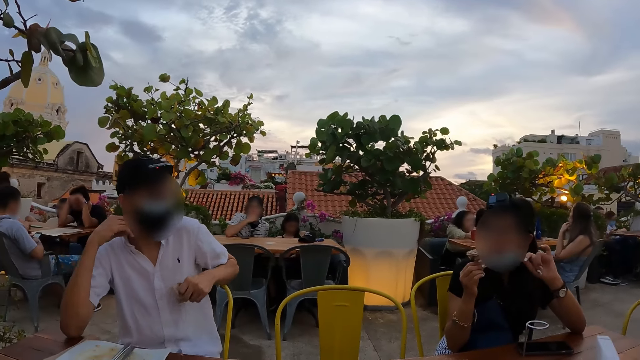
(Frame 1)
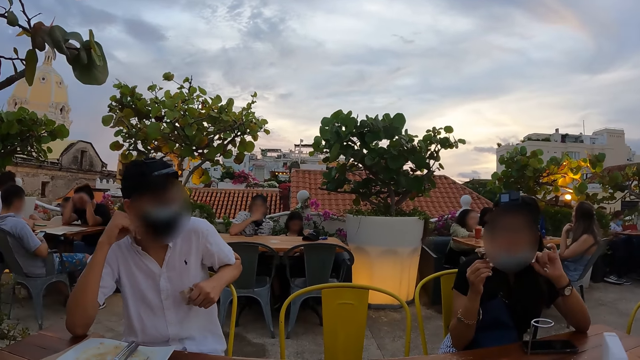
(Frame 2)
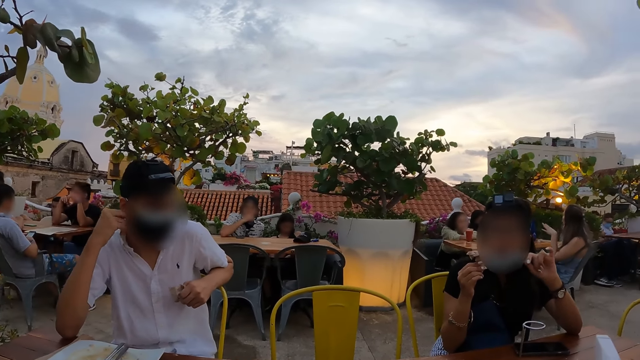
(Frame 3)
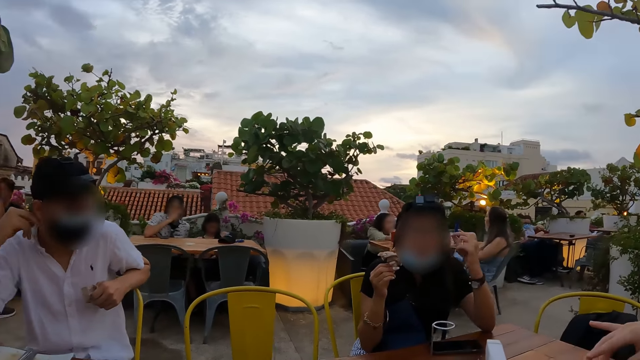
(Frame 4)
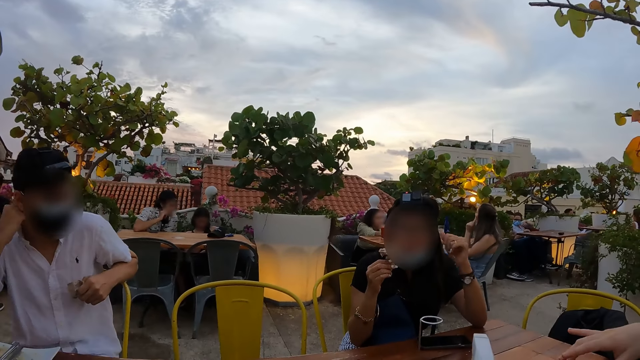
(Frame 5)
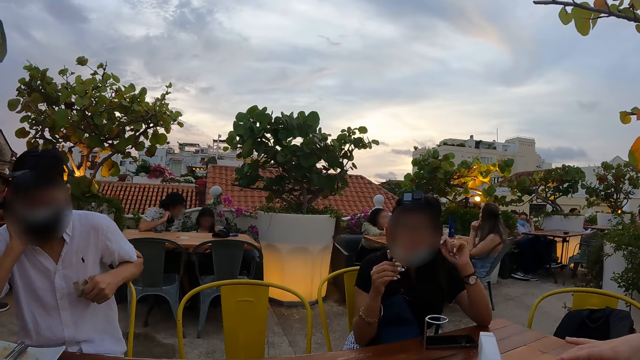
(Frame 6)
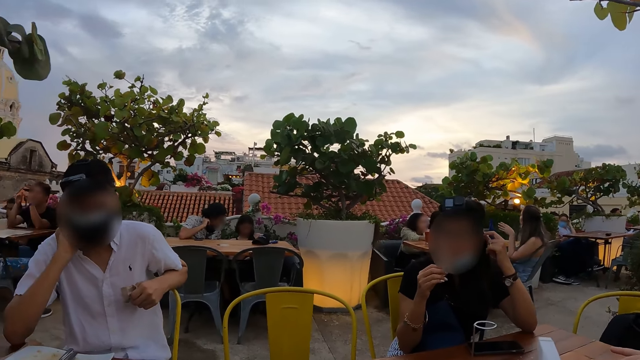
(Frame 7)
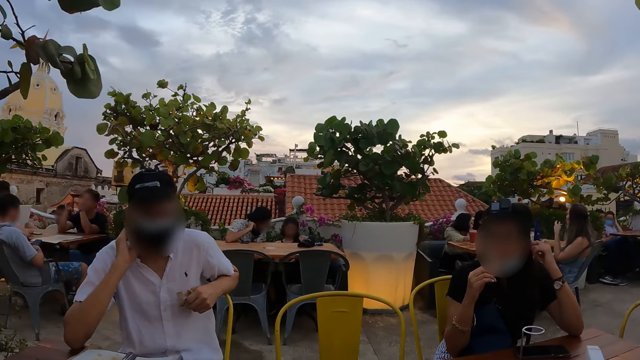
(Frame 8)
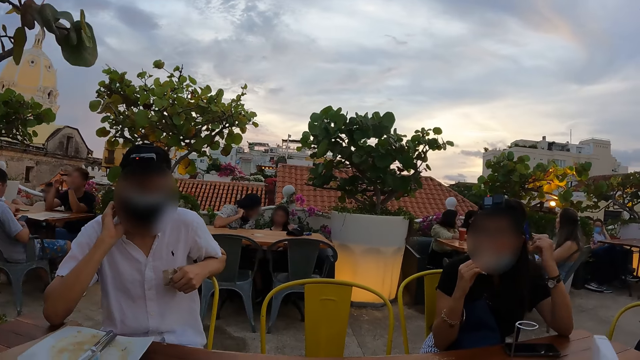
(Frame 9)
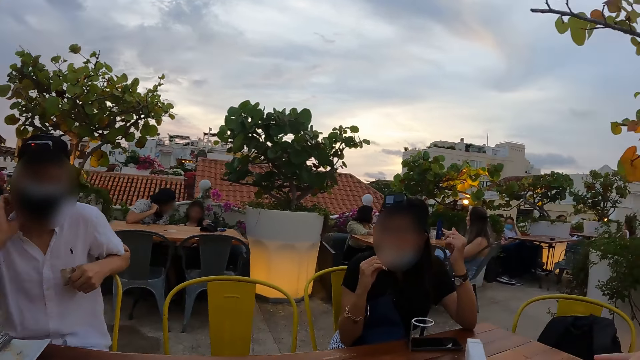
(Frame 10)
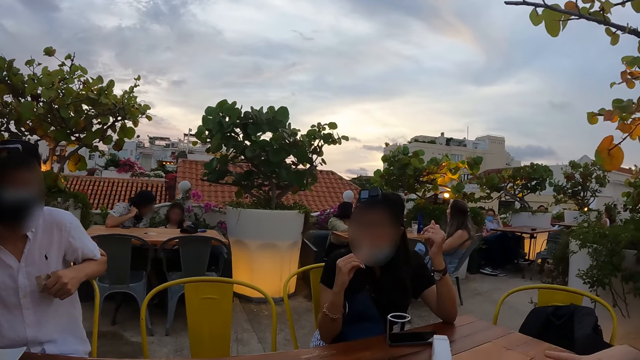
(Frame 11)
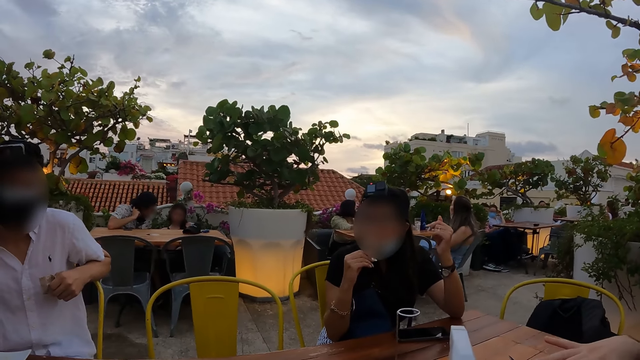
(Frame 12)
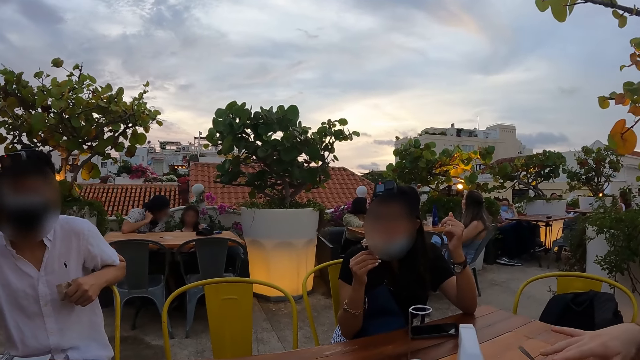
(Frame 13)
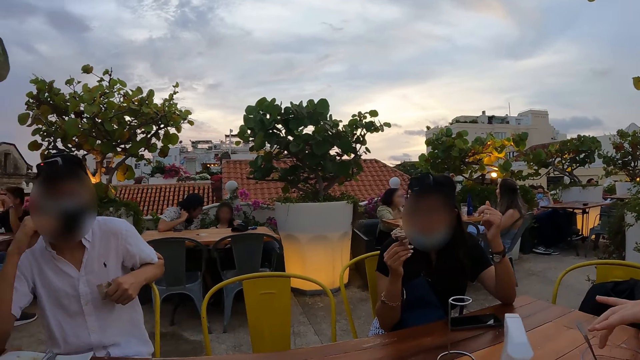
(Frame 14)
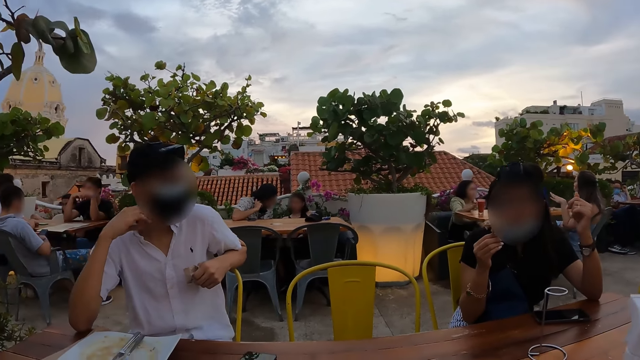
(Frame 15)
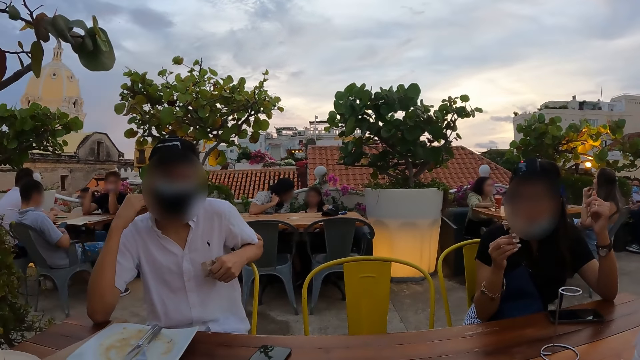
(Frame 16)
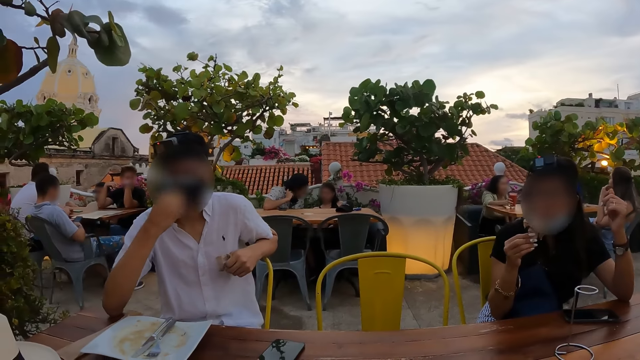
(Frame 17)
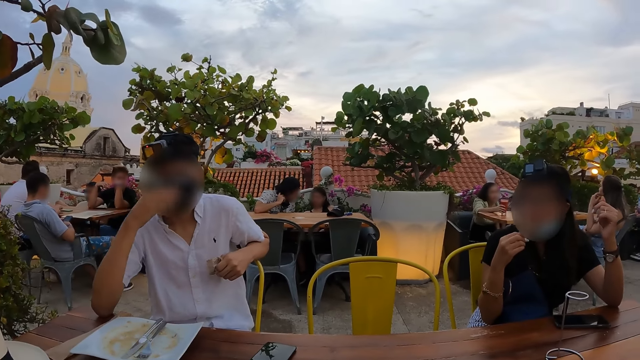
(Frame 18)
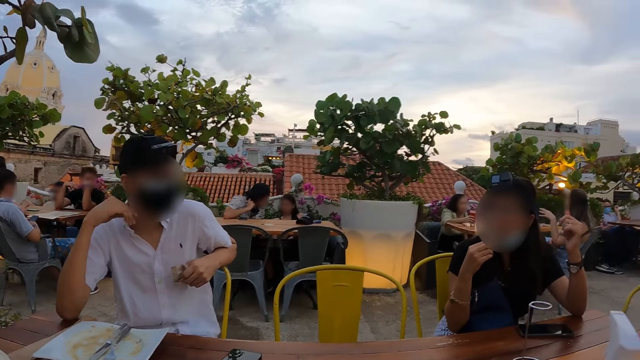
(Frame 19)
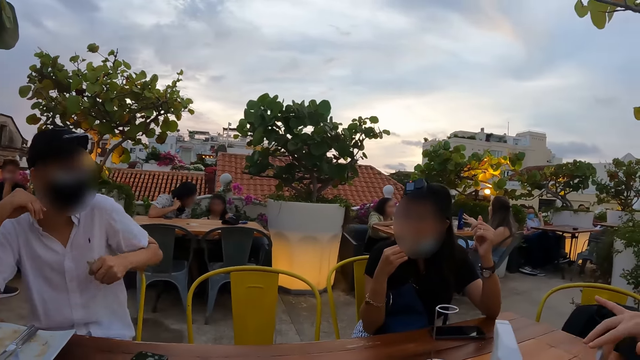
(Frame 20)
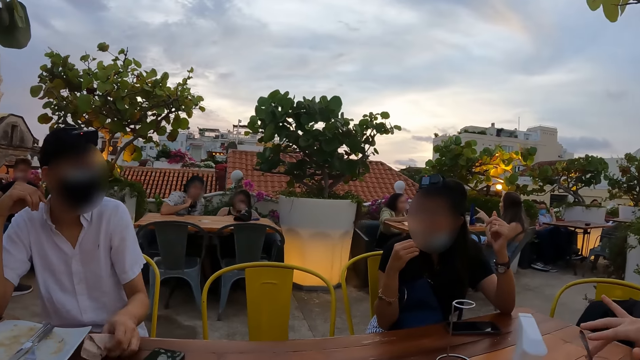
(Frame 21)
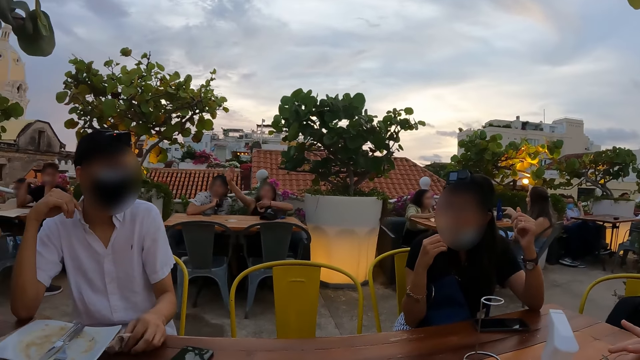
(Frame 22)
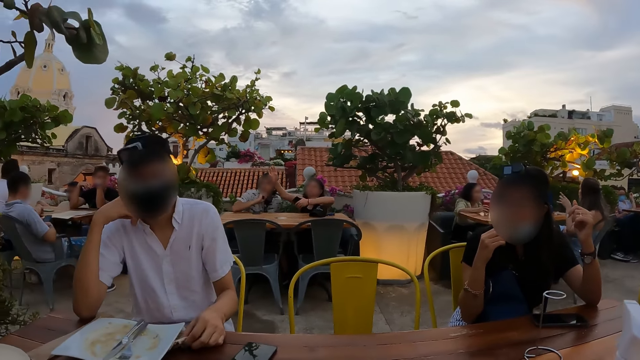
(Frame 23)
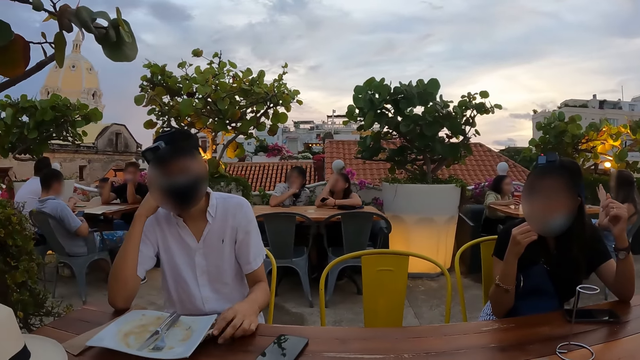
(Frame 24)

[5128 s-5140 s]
A person moves the hands.

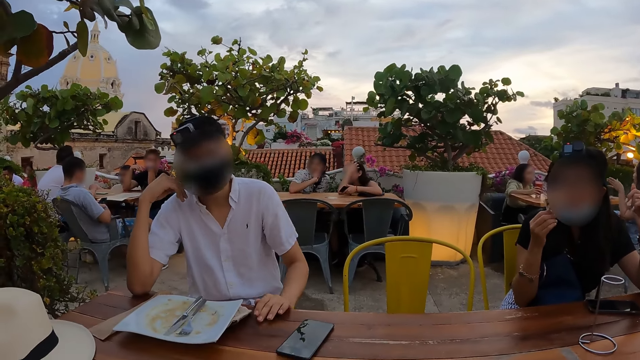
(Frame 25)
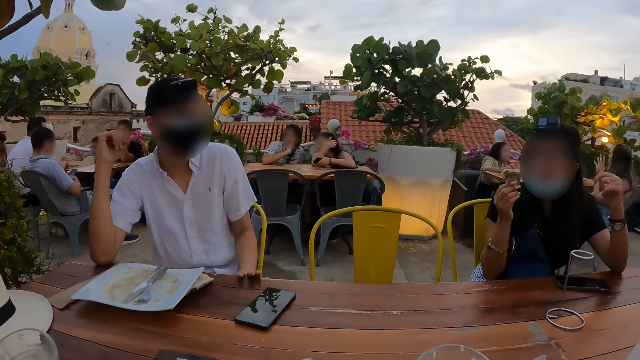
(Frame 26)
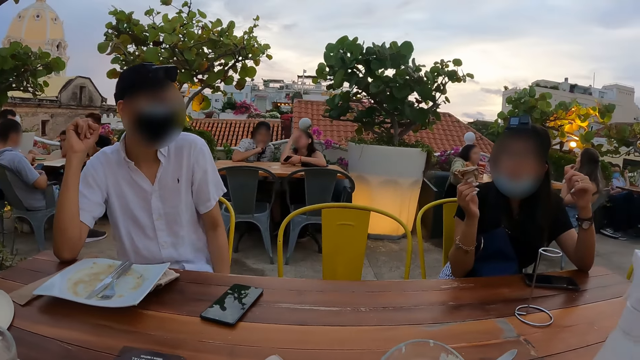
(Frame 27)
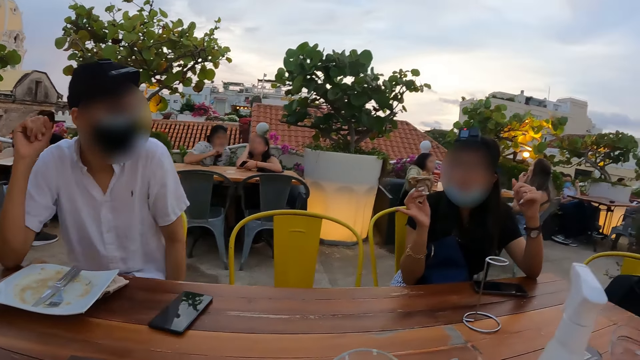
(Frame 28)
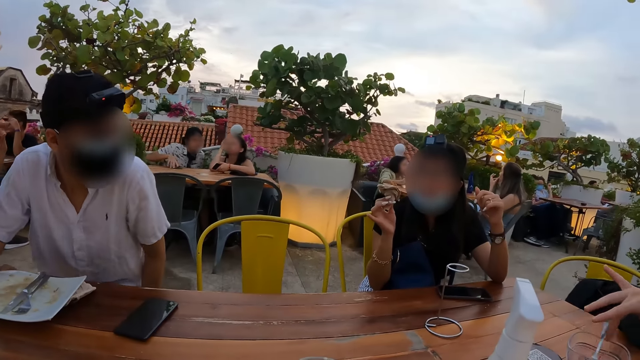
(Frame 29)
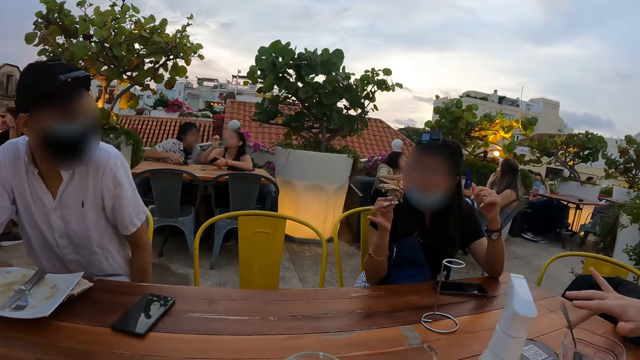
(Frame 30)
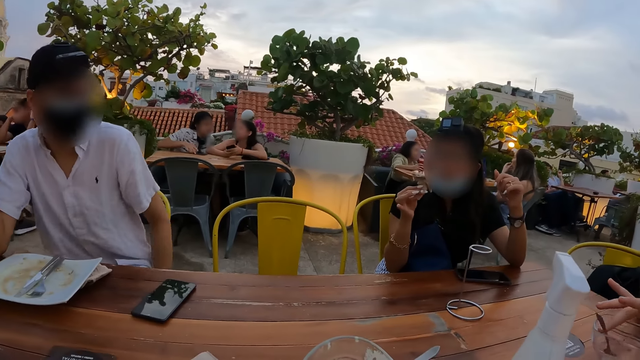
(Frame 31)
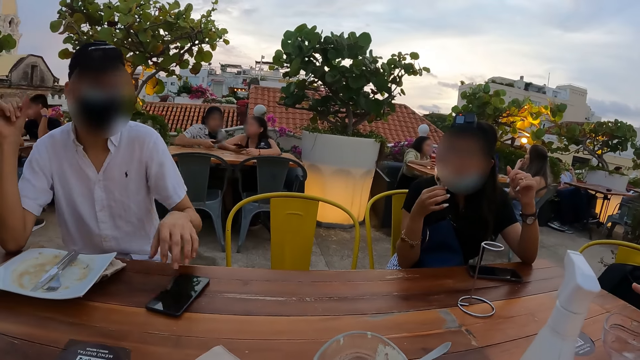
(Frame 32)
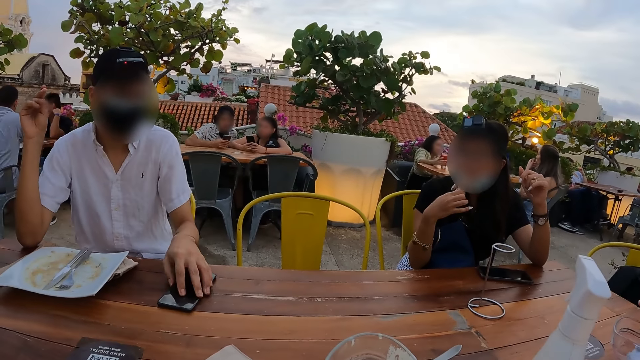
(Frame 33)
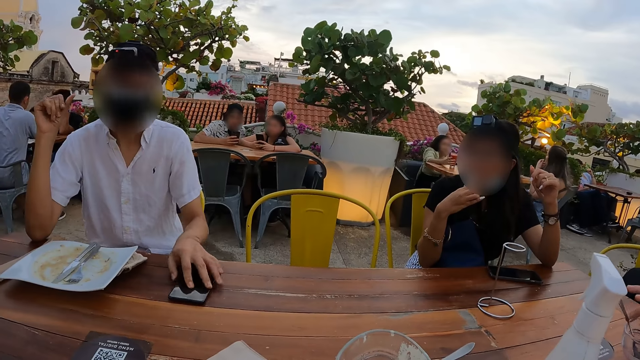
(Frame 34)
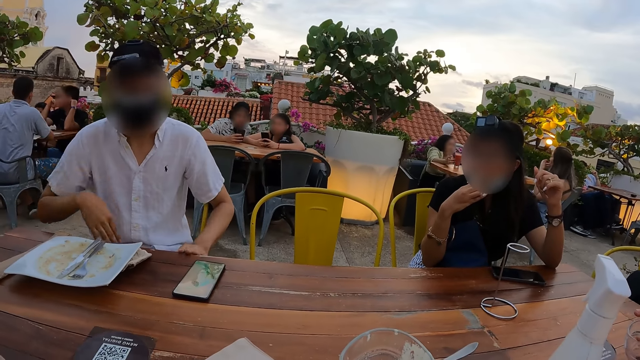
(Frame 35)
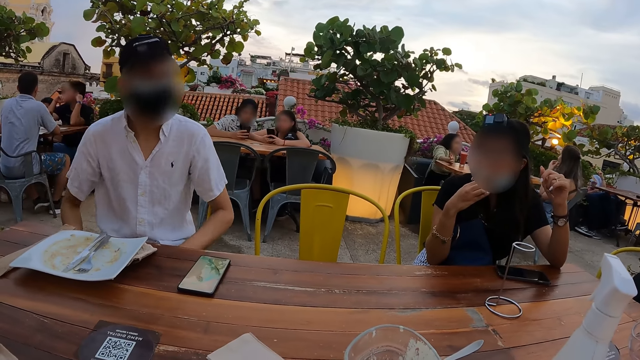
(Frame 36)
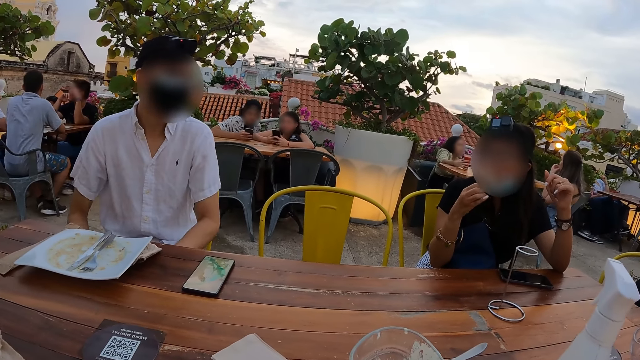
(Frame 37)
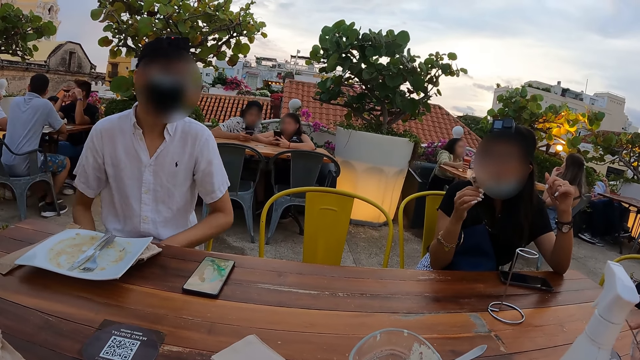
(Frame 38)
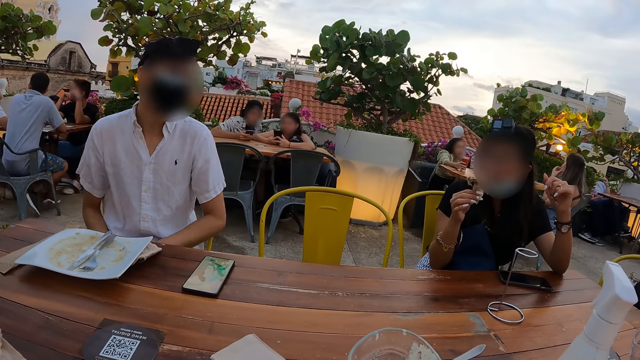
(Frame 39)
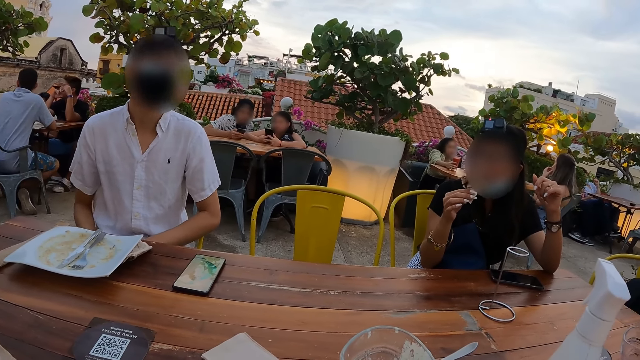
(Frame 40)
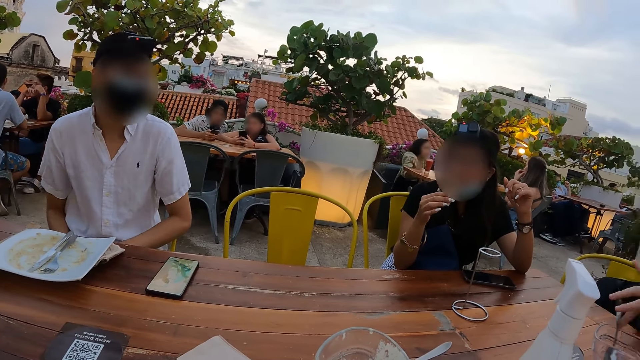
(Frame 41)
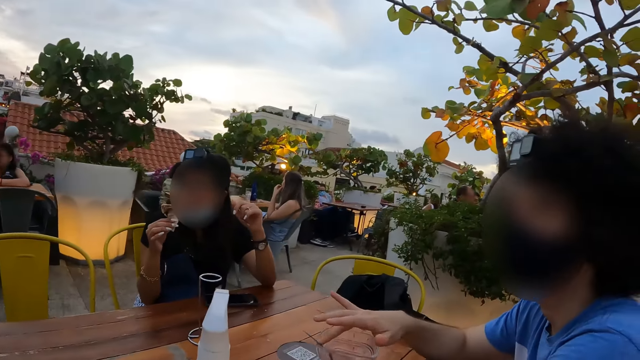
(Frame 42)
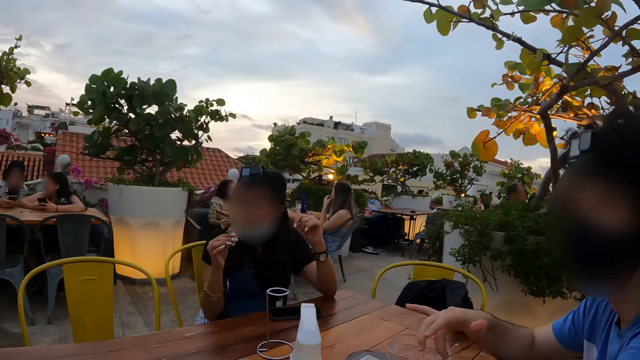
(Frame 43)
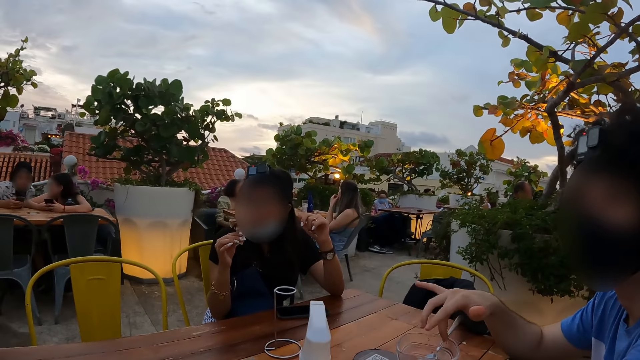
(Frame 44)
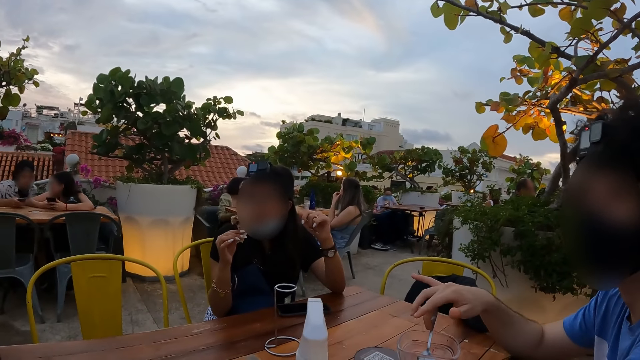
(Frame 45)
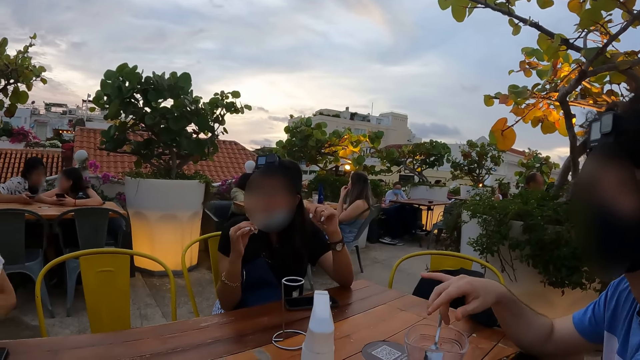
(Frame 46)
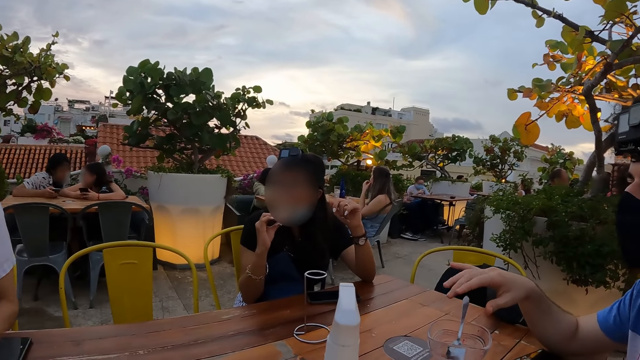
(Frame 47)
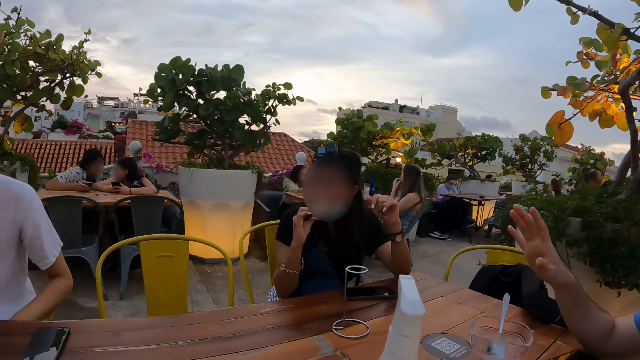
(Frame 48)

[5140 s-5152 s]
The camera wearer moves the mobile phone on the table. They converse with a person. They converse with another person.
